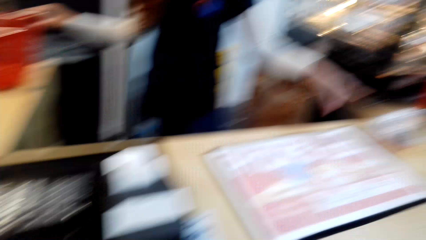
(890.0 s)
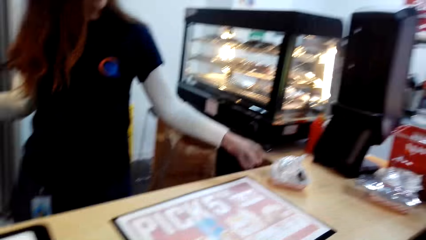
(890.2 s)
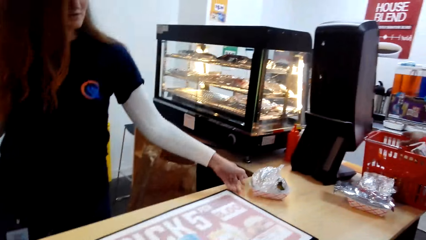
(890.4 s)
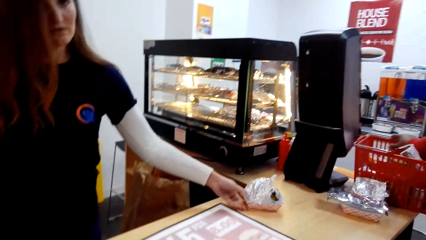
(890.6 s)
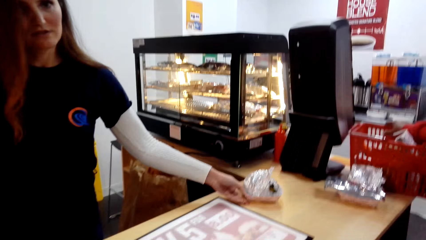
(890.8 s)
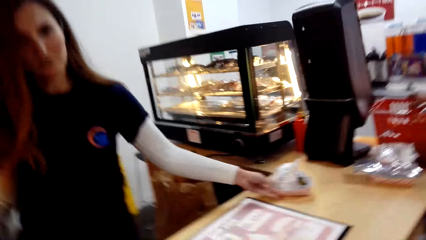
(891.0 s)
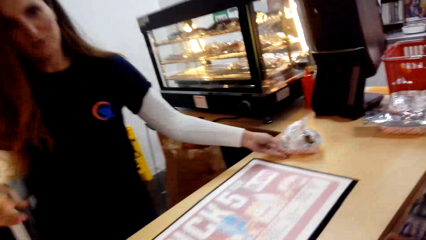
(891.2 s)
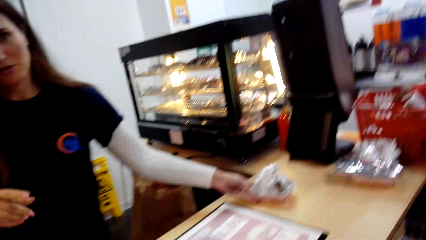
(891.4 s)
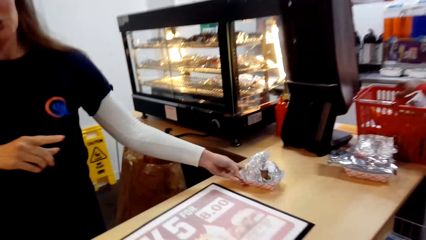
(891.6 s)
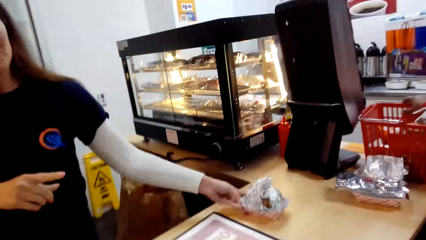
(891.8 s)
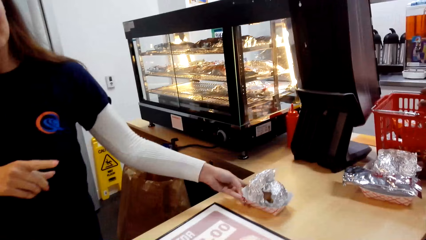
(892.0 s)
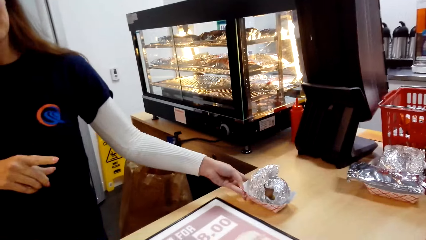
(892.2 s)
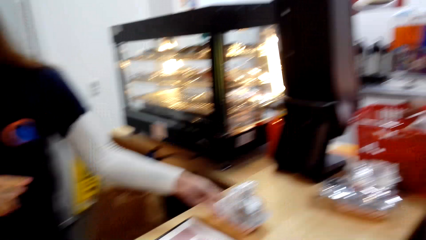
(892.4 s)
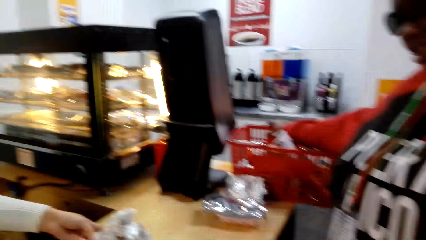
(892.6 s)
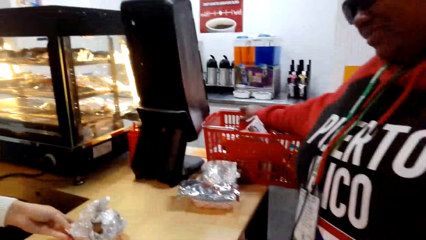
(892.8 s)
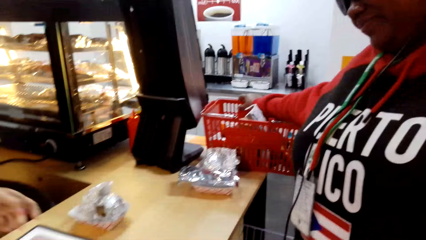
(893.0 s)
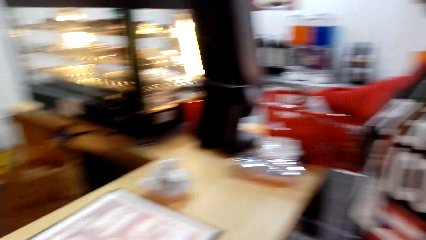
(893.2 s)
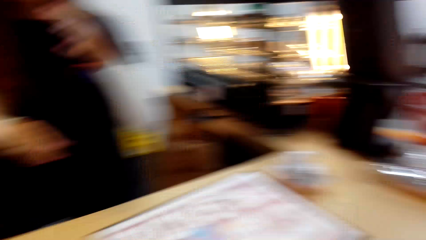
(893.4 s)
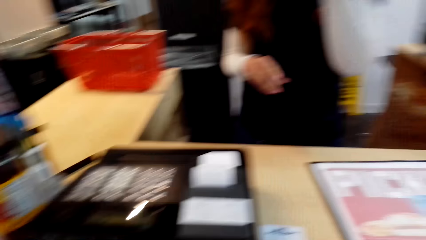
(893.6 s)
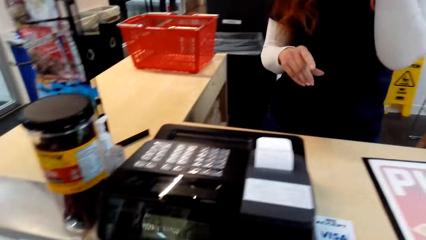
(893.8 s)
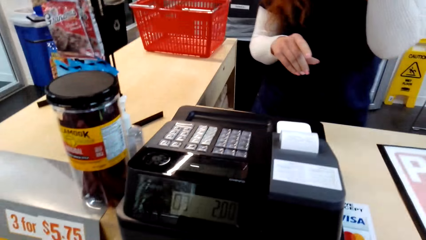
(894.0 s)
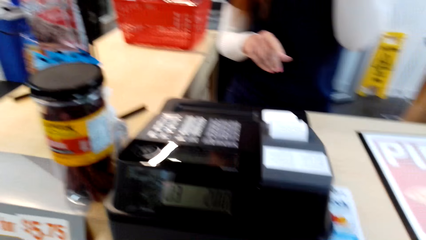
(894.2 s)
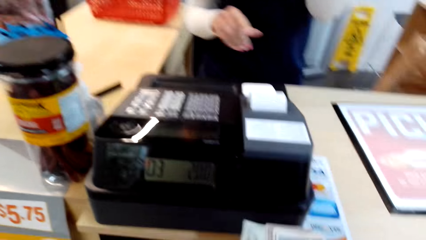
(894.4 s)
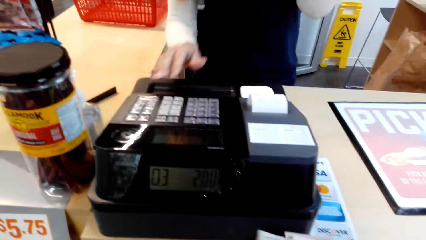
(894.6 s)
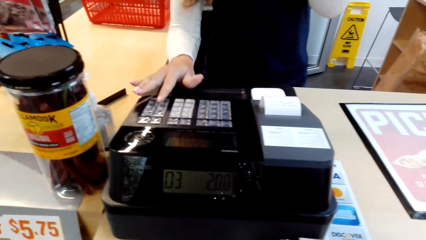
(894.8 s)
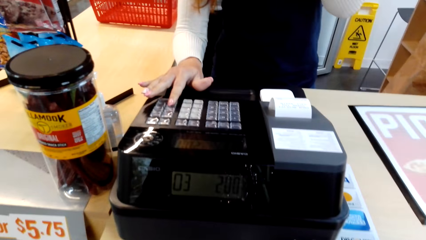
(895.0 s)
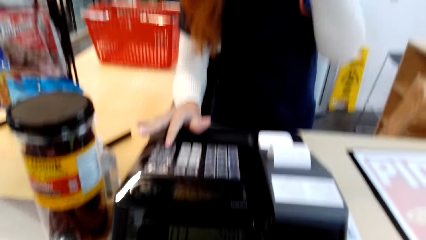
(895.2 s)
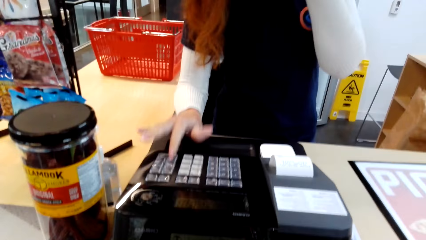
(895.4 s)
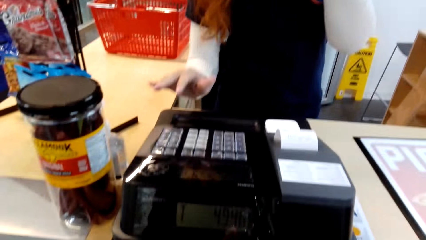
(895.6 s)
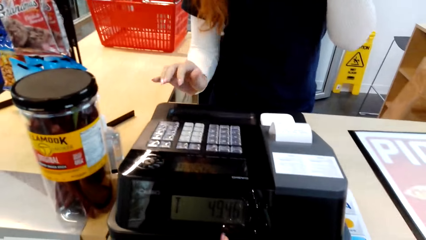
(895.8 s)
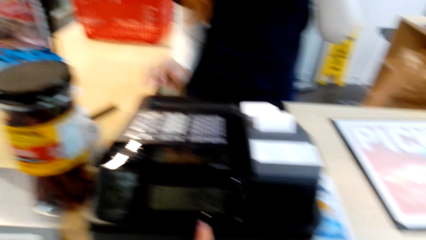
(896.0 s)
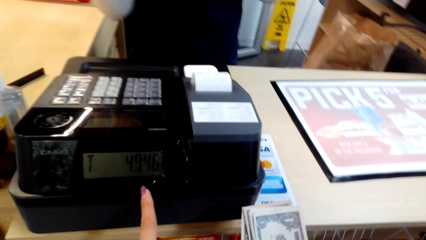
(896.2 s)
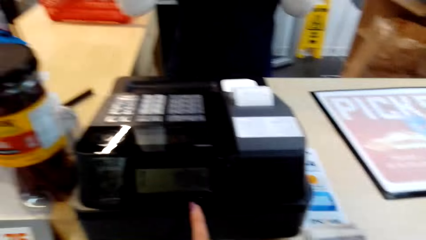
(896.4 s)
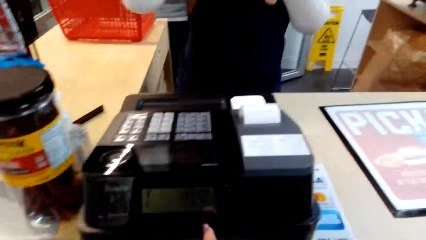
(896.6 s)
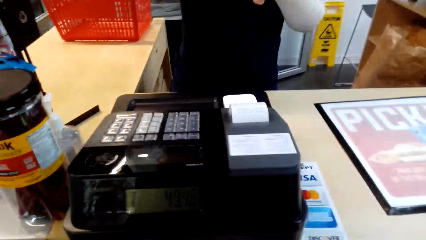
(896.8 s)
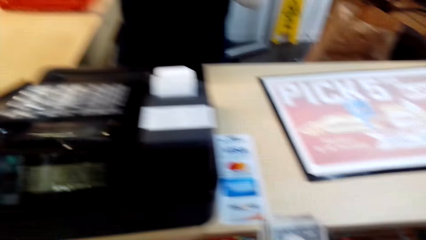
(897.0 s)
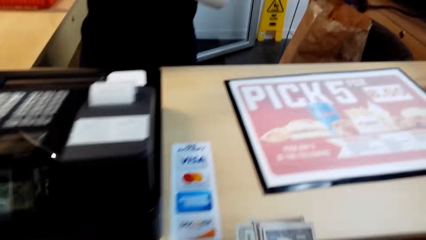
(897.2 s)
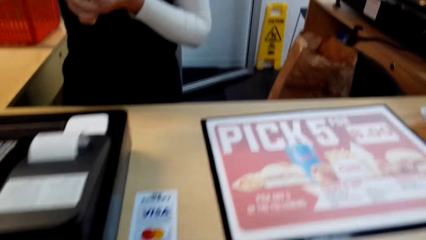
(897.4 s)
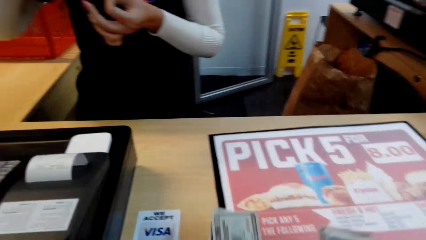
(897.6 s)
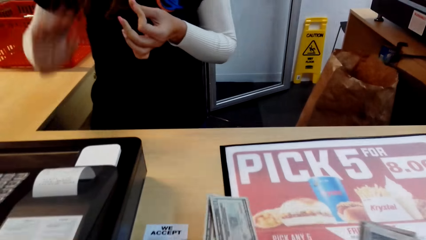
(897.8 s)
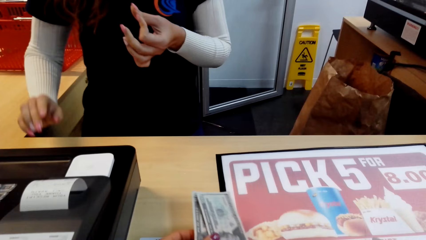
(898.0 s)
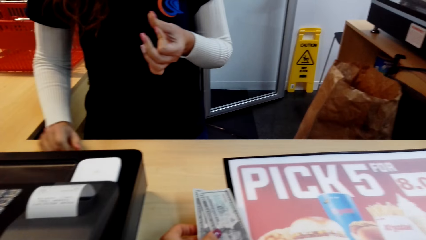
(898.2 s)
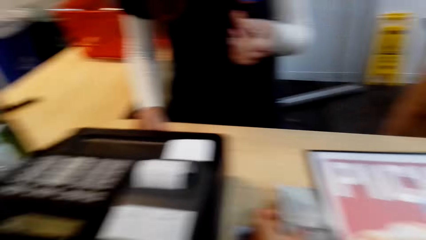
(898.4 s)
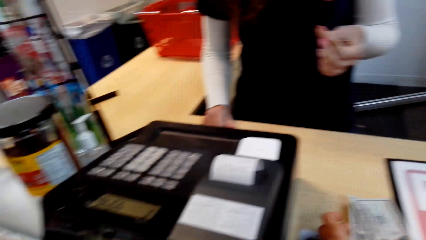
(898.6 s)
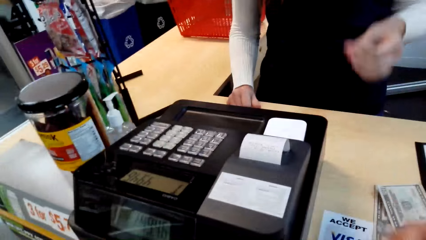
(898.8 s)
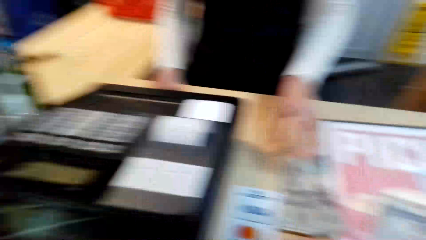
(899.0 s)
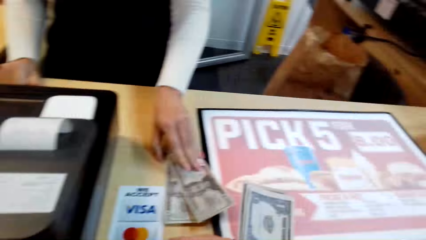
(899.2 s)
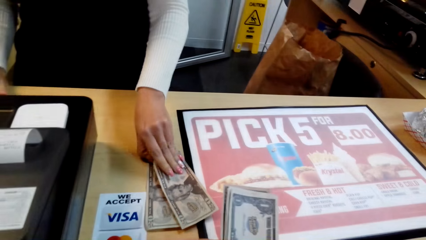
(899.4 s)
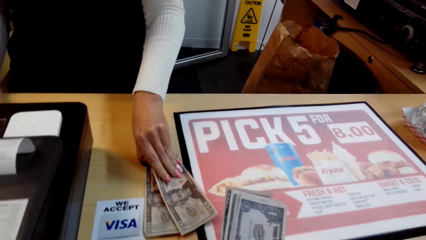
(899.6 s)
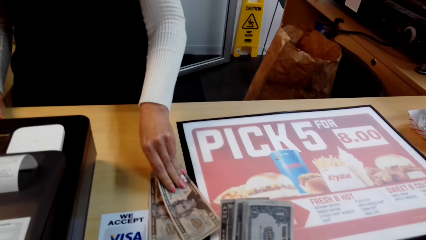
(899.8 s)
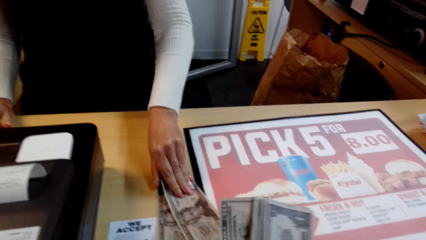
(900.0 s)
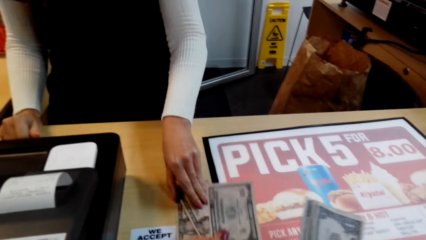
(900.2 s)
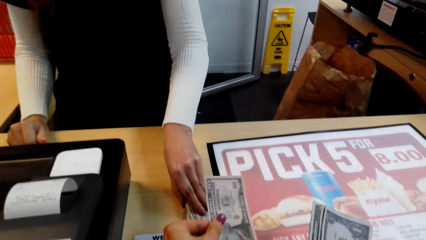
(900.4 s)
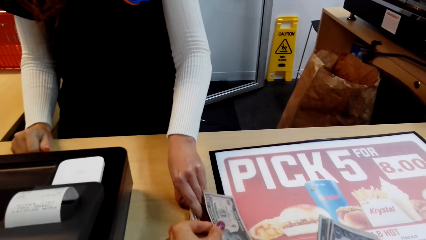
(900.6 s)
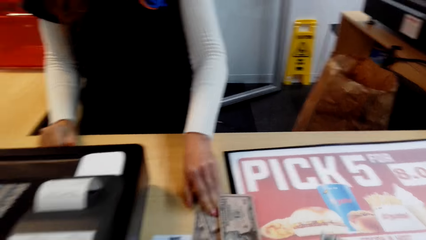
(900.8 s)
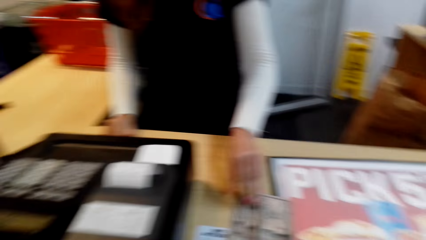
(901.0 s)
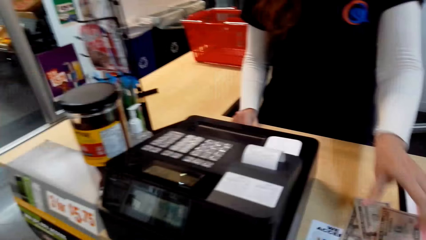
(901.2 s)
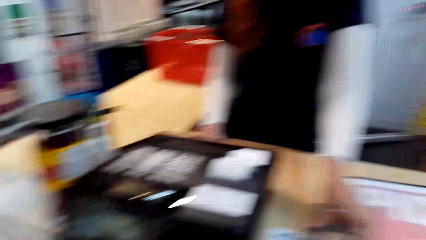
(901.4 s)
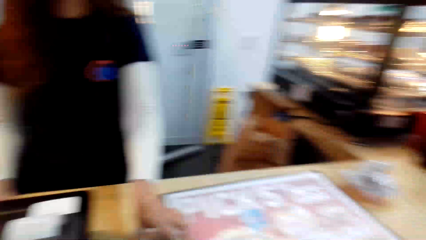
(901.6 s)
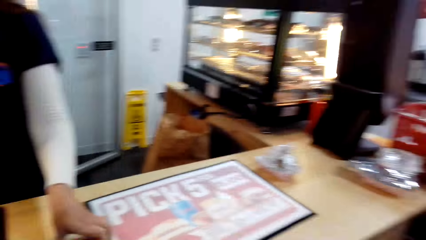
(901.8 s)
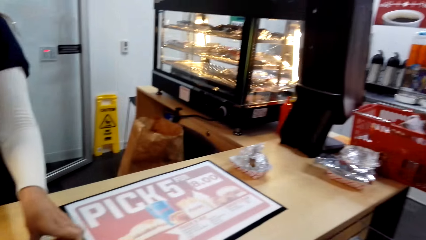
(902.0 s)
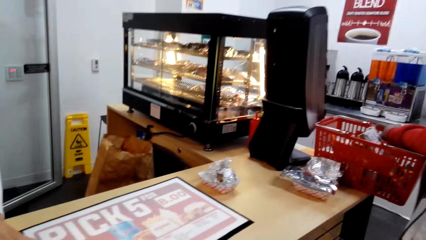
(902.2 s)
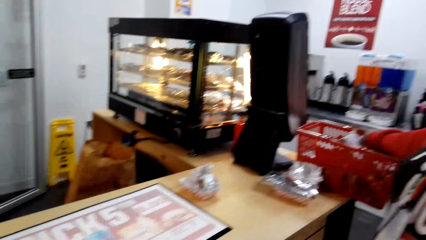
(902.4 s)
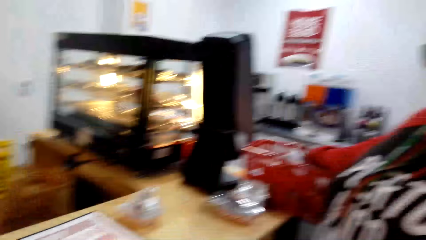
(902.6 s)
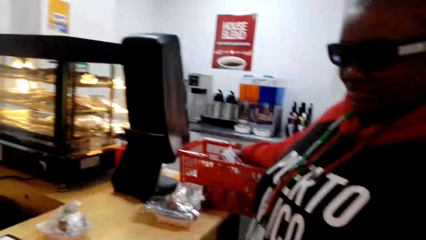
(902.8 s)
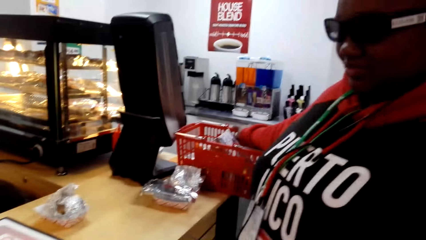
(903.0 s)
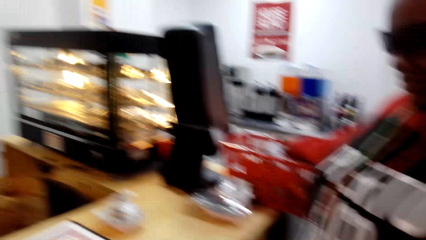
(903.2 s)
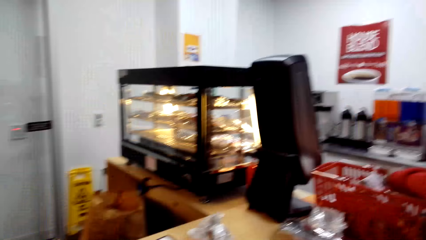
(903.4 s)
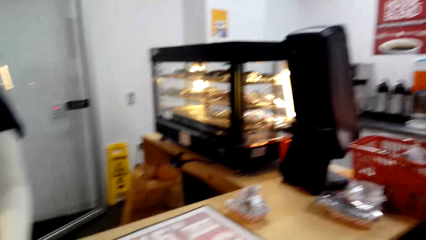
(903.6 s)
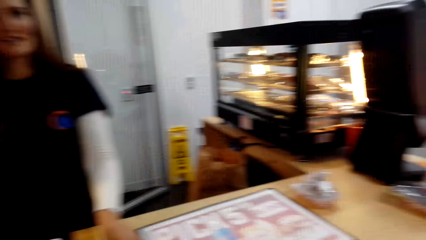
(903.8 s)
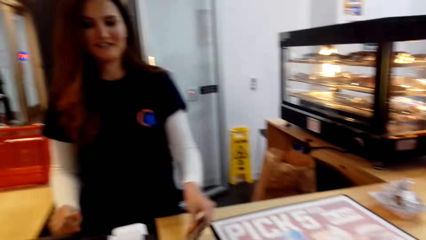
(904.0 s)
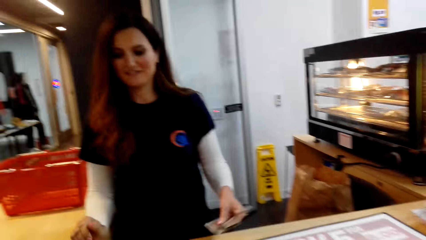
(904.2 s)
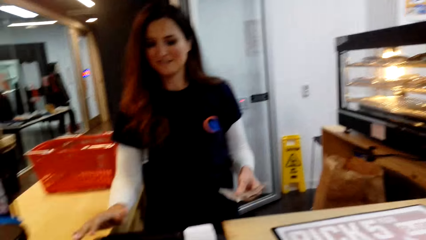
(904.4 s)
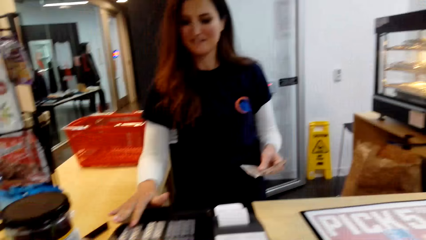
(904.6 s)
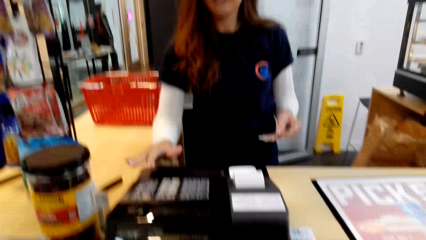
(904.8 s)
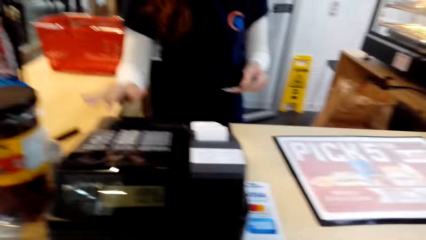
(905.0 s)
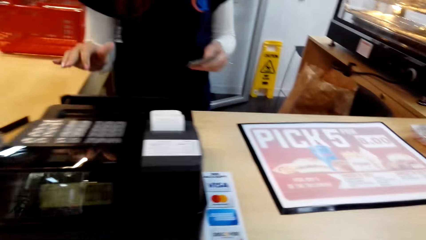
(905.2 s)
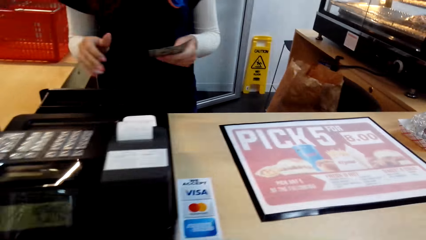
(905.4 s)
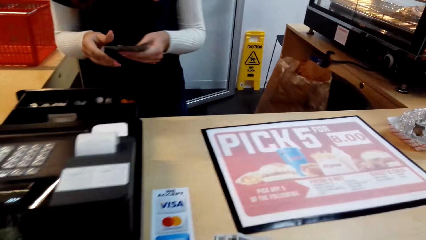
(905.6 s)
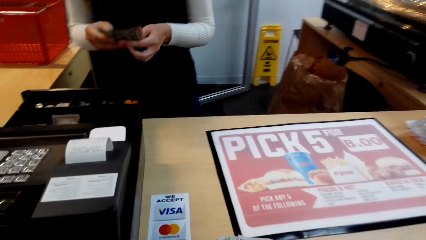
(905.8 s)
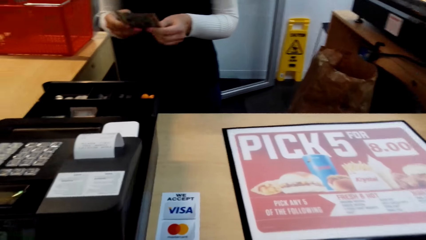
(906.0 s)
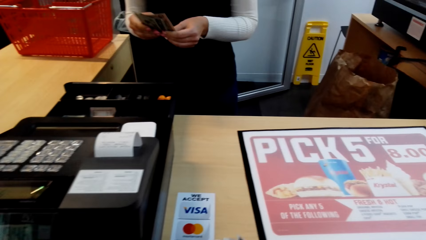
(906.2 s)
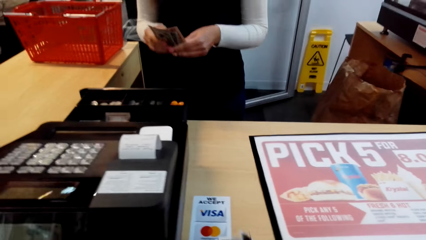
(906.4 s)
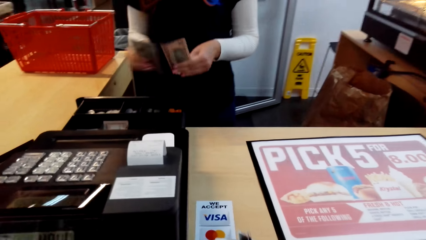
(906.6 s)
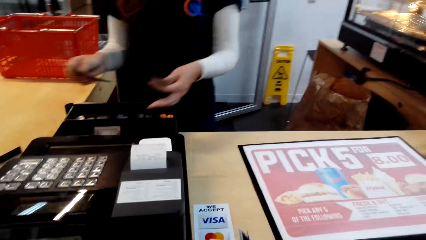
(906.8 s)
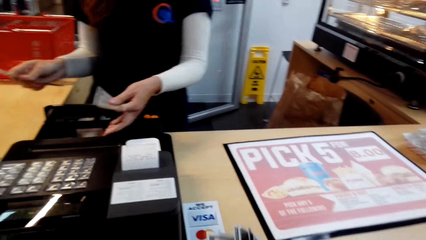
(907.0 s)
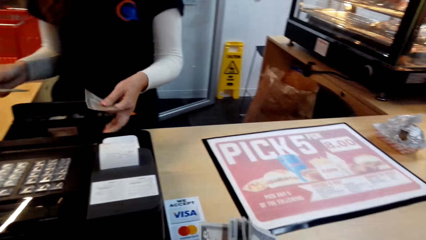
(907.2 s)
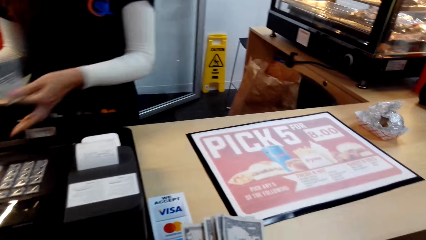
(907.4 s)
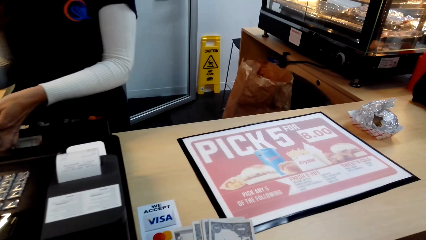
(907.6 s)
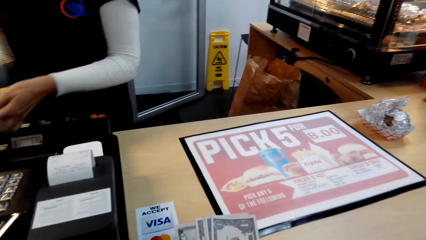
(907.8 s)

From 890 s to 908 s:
A woman puts the shopping basket aside and touches the aluminium foil. Another woman holds the shopping basket. The first woman dials the cash register. The camera wearer looks on the table. They place money on the desk. The first woman holds the money and picks up the money. The camera wearer puts the money on the desk. They look around. The other woman holds the shopping basket. The first woman picks money from the desk, dials the cash register, counts the money, and holds the money.
